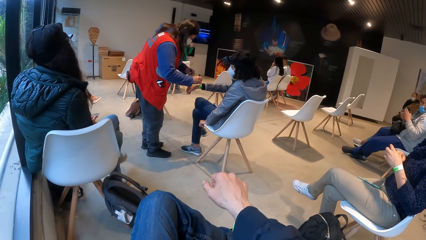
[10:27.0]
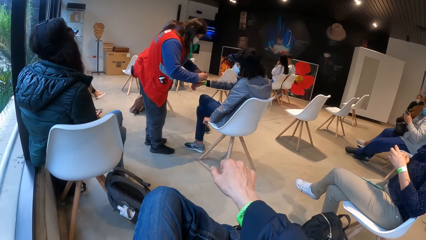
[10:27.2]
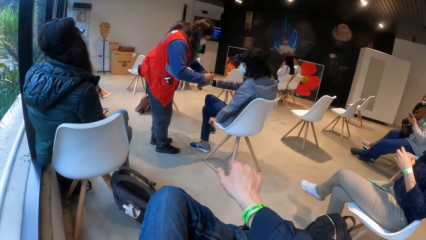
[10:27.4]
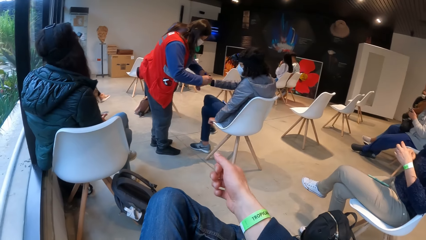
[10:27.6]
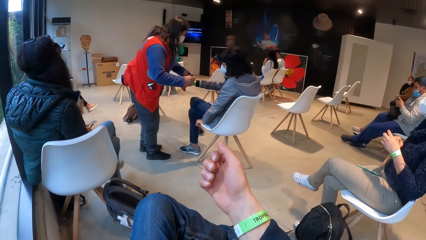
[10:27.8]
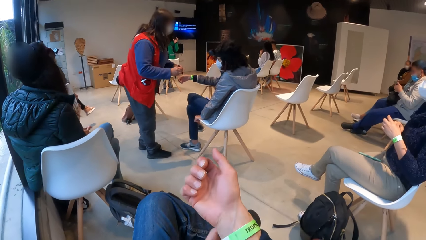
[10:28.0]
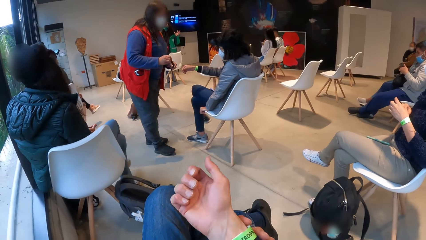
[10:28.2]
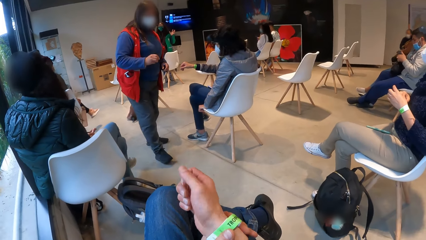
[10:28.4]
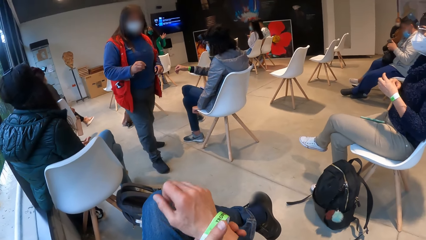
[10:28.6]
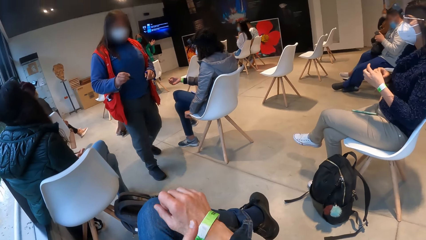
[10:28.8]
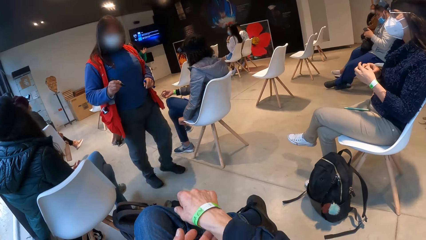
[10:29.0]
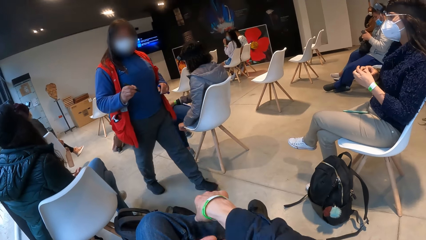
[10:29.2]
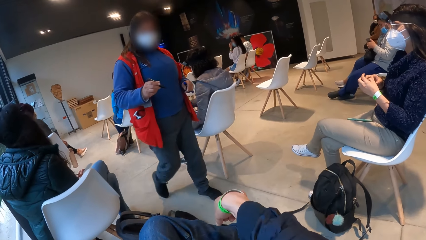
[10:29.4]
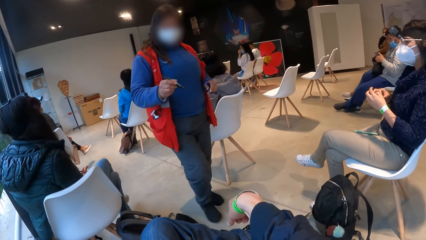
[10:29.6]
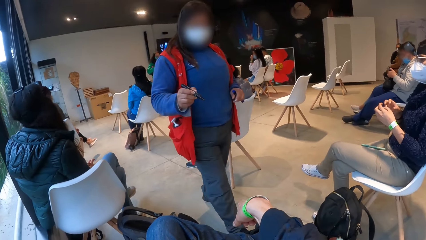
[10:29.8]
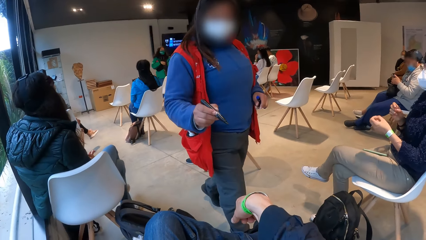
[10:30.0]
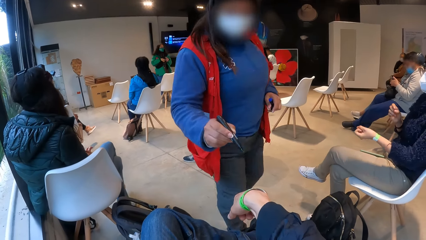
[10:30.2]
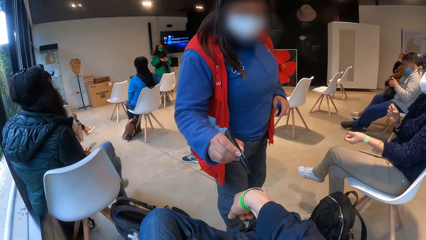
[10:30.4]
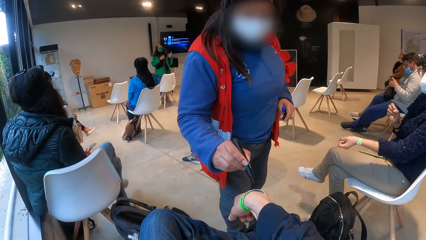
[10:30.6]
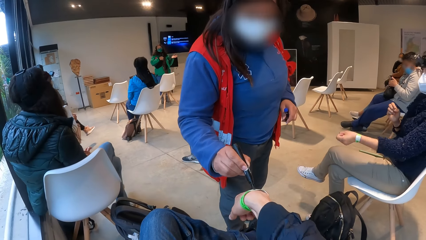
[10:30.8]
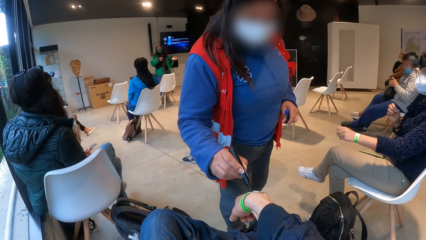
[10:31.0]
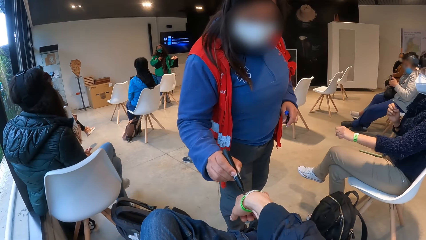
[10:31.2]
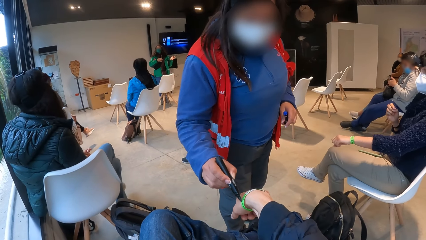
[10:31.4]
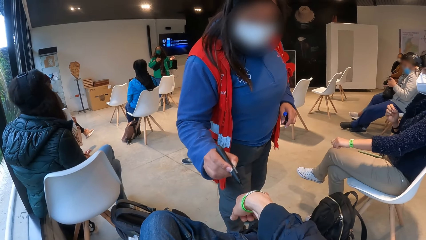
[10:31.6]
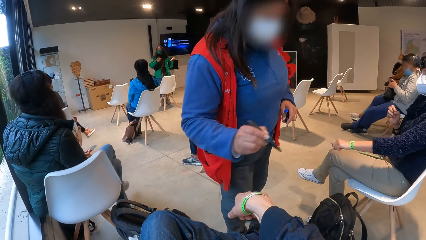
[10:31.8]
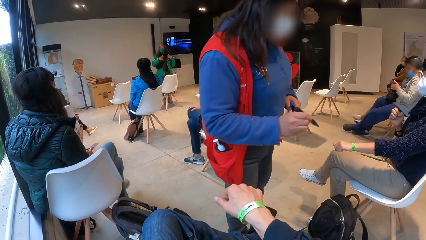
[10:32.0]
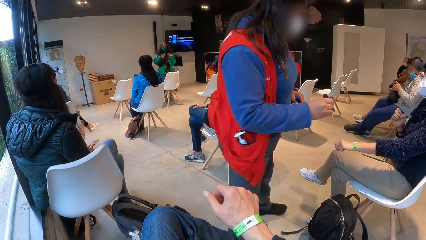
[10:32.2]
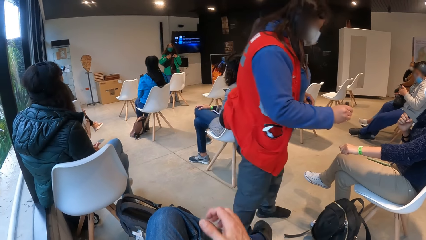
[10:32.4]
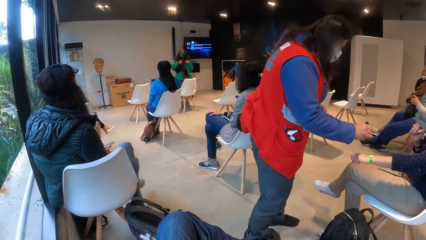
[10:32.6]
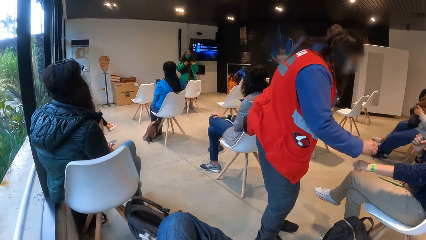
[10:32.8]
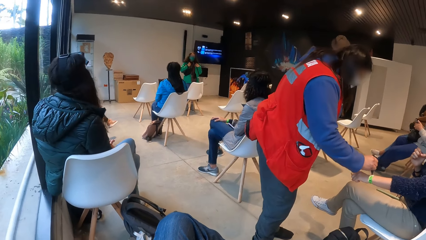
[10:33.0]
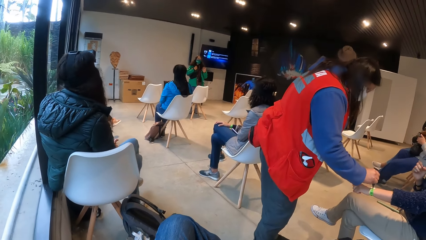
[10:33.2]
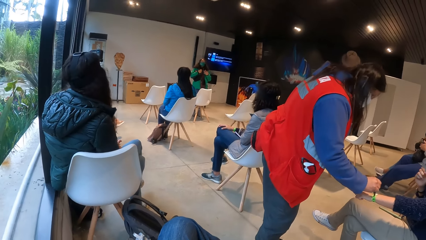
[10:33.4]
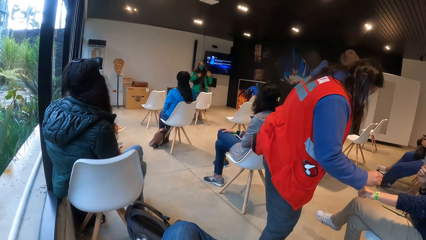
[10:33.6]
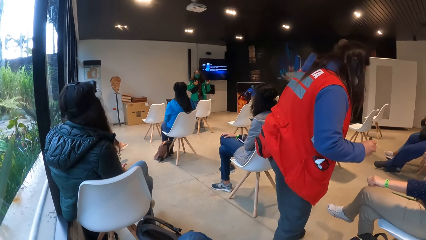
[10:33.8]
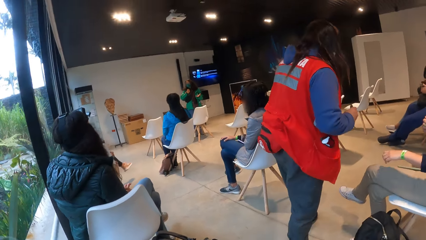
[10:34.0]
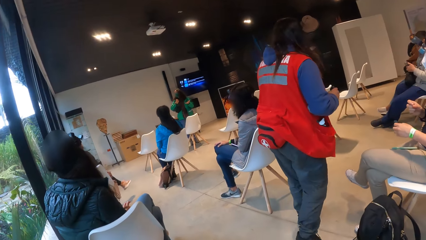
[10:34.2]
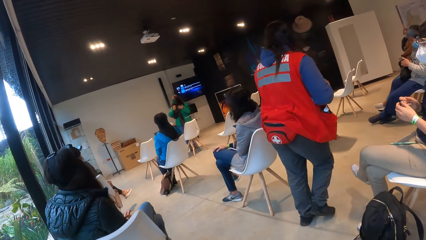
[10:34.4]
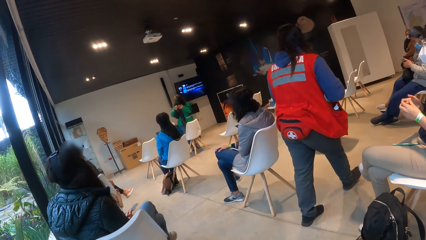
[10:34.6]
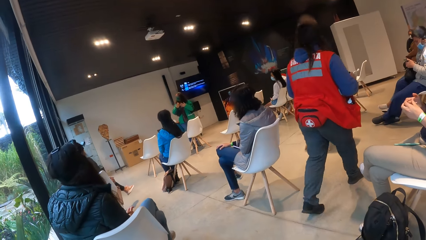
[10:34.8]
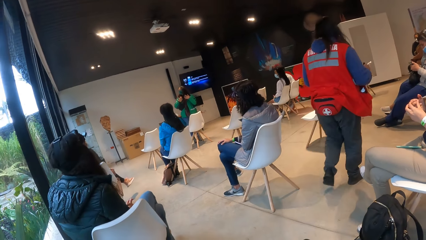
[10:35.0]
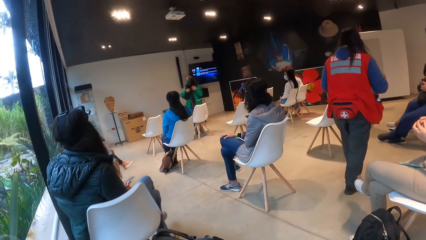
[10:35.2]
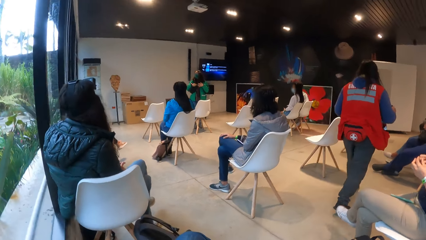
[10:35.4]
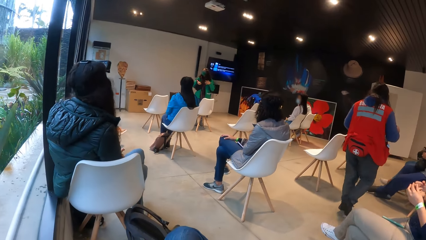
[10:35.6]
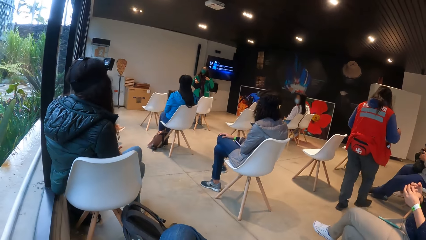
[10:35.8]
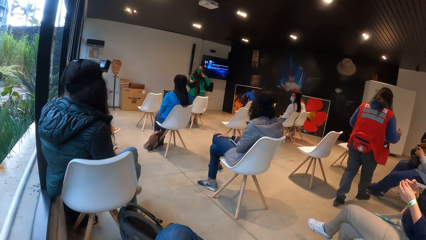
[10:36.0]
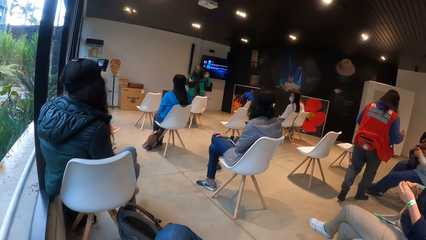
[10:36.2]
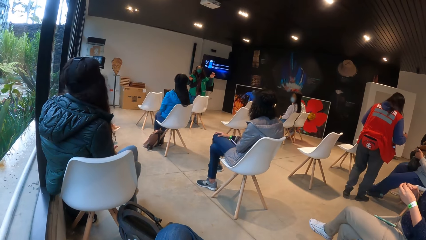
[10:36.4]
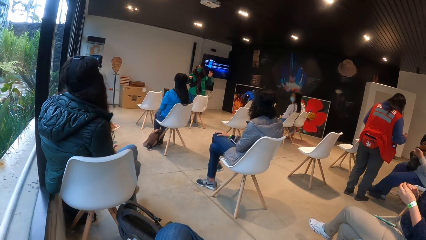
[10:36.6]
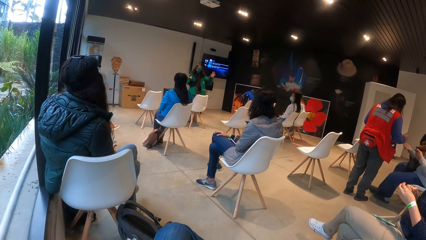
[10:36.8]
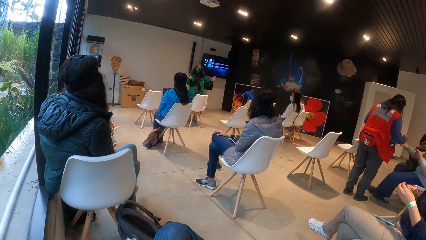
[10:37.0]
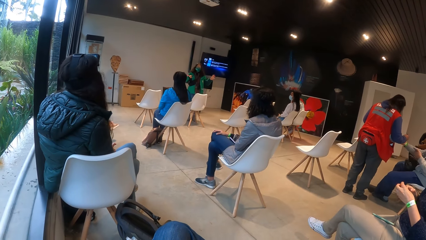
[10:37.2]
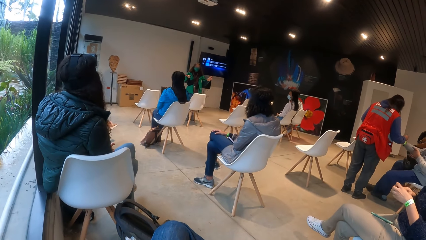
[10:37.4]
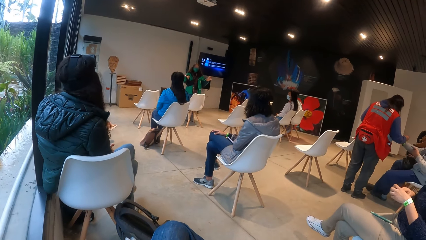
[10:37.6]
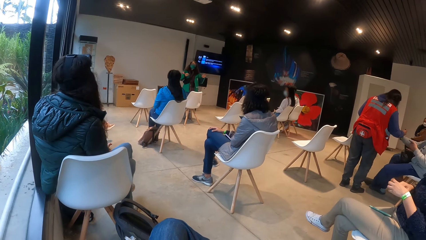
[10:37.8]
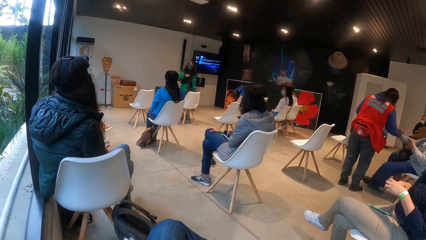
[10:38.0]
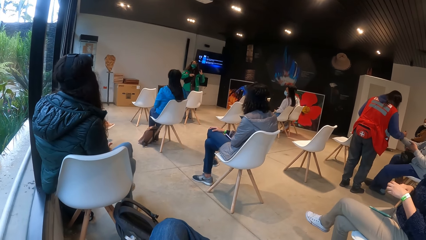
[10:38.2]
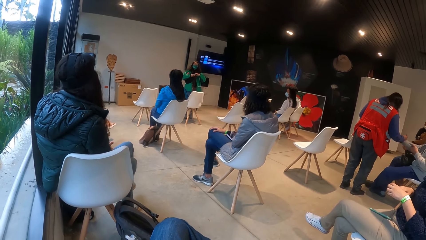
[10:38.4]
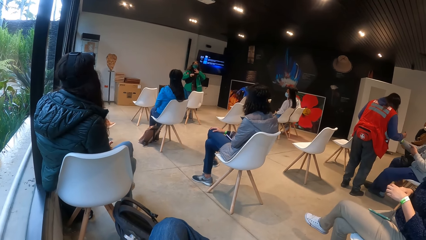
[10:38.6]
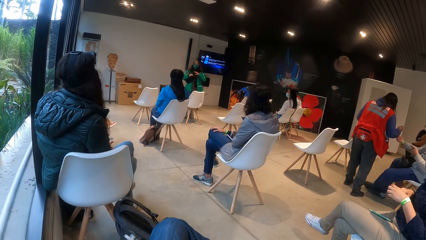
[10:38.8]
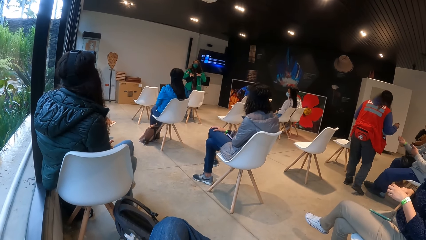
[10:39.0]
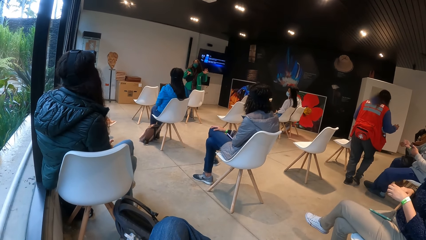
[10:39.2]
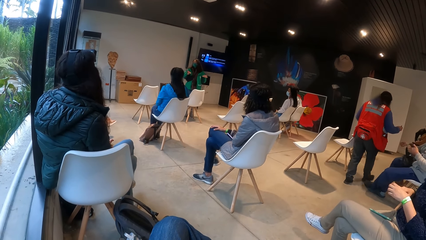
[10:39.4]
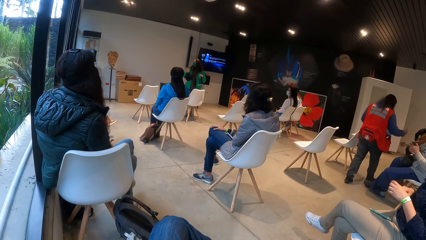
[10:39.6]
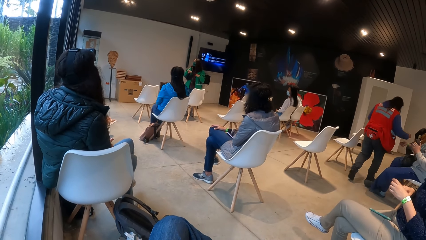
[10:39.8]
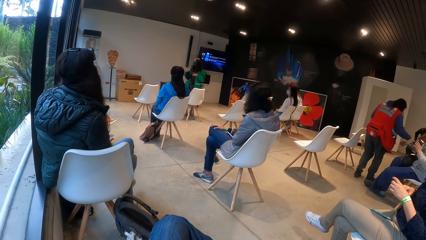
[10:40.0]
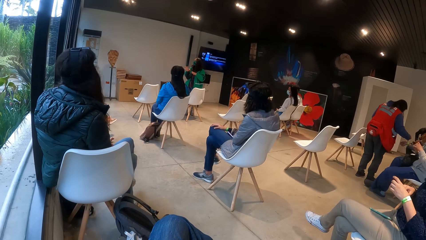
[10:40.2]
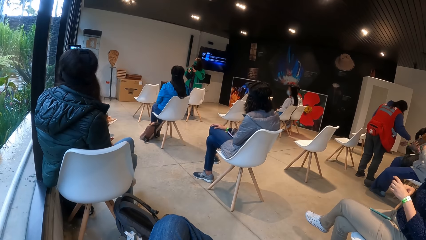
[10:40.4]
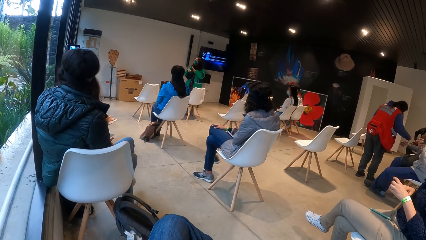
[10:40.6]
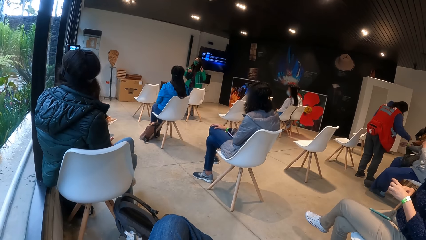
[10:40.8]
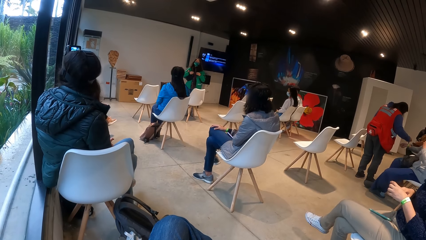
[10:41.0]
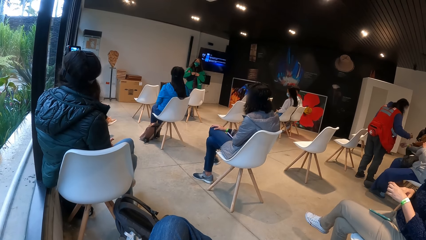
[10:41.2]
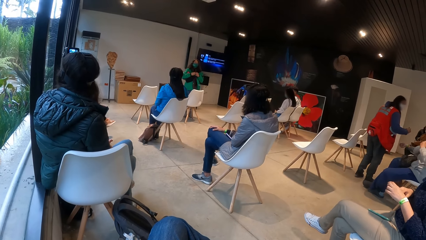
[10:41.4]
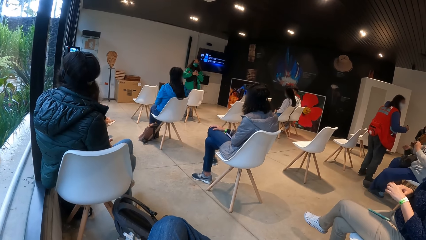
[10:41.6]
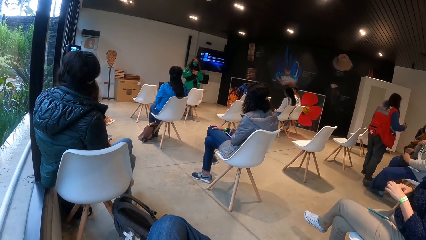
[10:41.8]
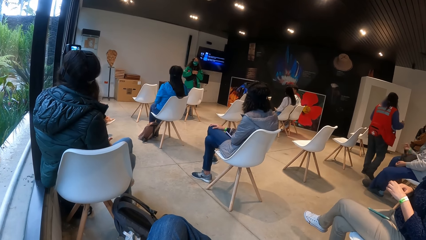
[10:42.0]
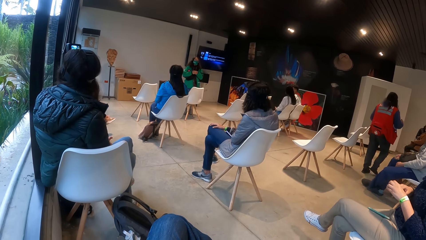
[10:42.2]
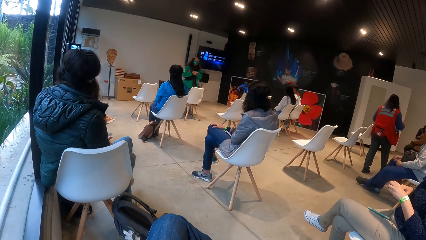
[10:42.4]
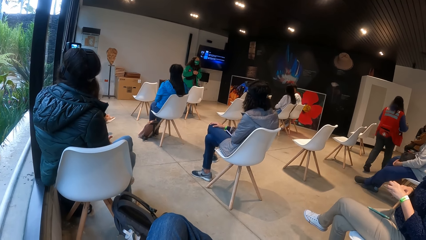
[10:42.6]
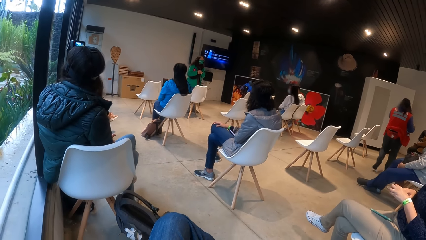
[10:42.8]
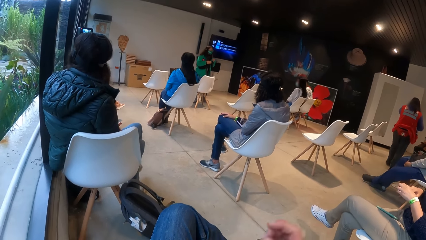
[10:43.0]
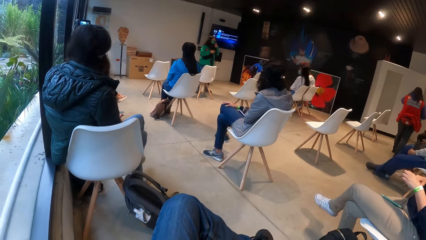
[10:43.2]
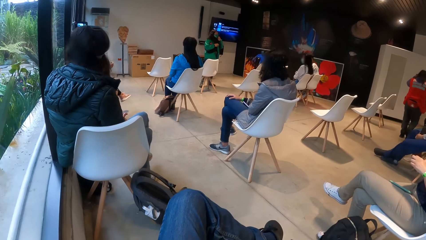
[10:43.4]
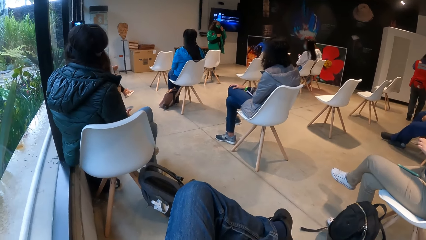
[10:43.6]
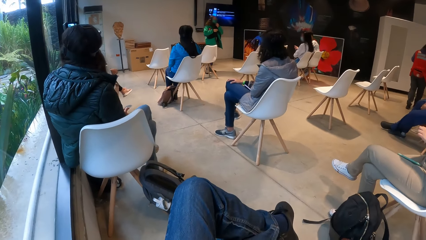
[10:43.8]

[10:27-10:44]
The camera wearer pulls the right sleeve of his shirt with his left hand. He stretches the hand. He adjusts a band on his right wrist with his left hand. A woman writes on the band on the camera wearer's right wrist with a marker in her right hand. The camera wearer looks at the speaker in front. He adjusts the camera on his head with his right hand.
